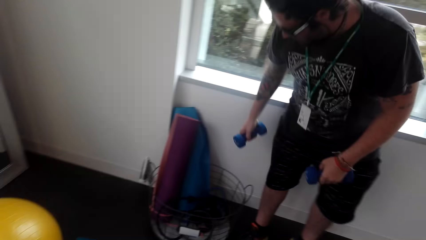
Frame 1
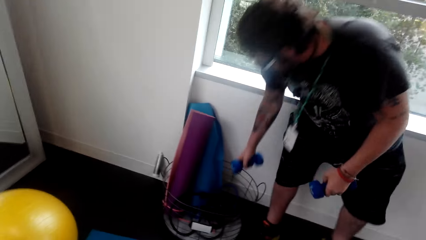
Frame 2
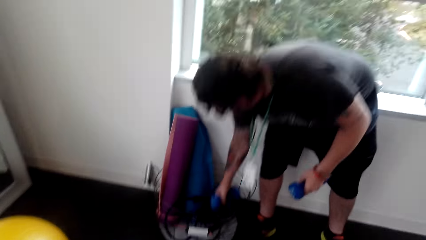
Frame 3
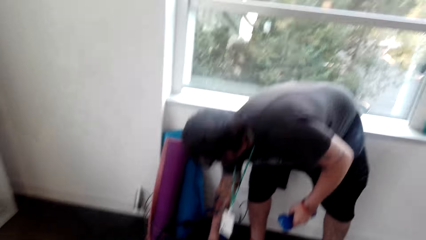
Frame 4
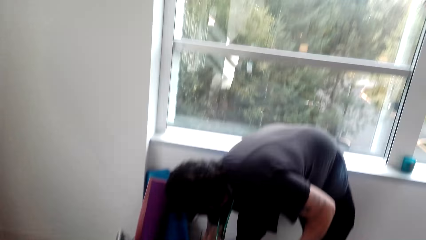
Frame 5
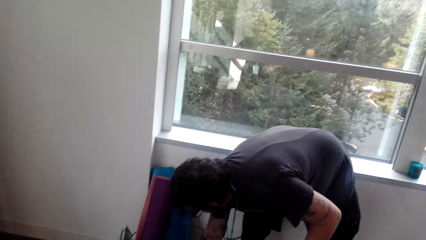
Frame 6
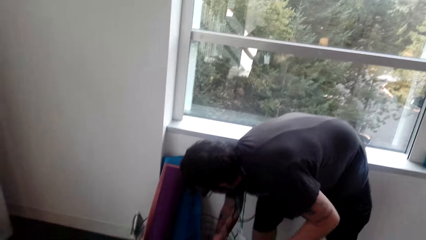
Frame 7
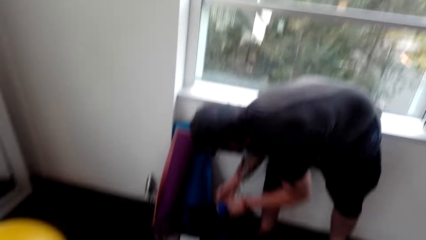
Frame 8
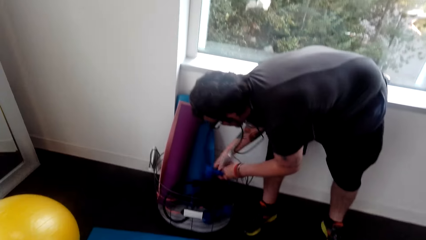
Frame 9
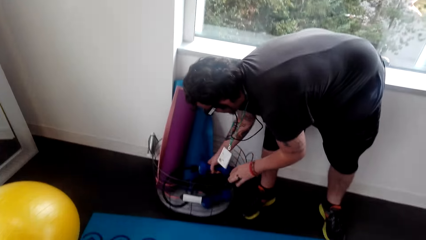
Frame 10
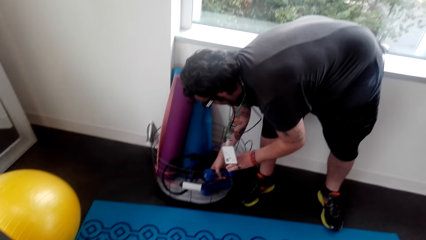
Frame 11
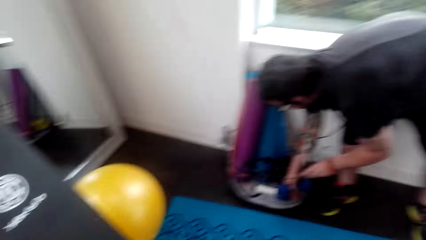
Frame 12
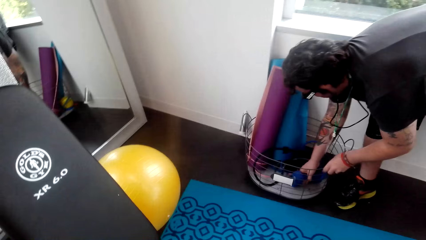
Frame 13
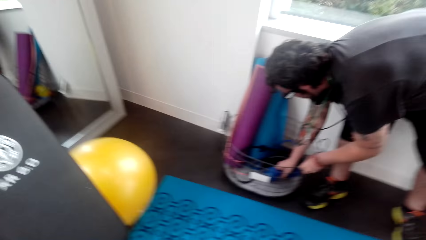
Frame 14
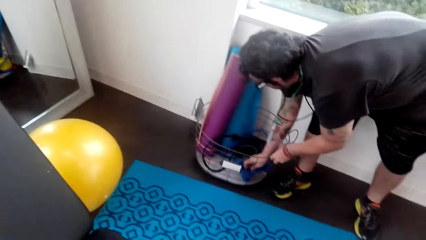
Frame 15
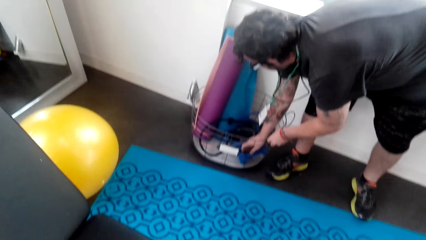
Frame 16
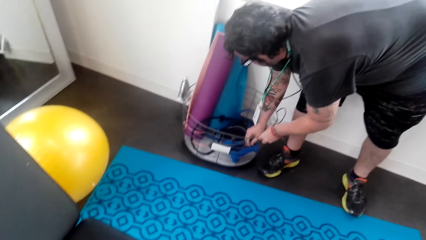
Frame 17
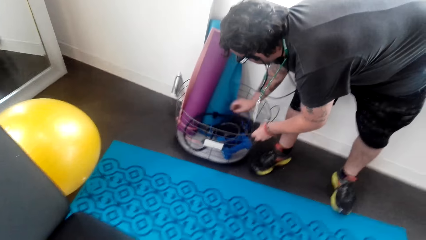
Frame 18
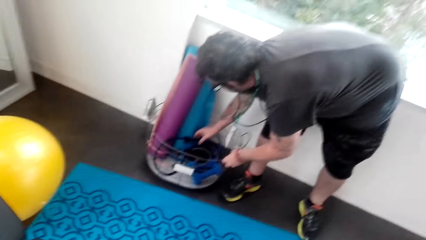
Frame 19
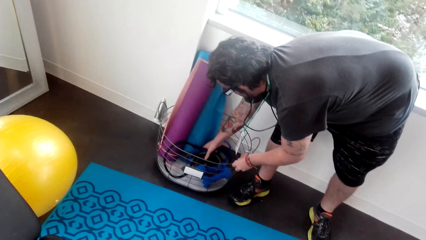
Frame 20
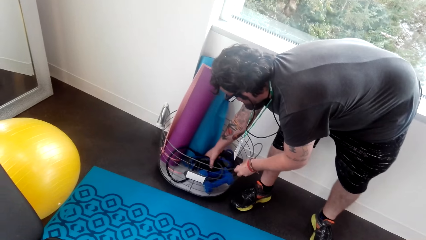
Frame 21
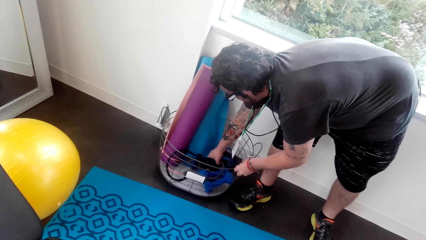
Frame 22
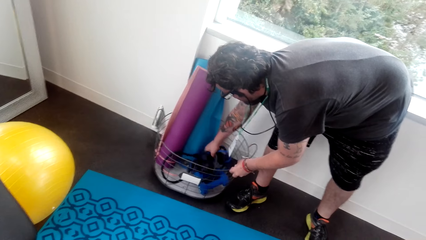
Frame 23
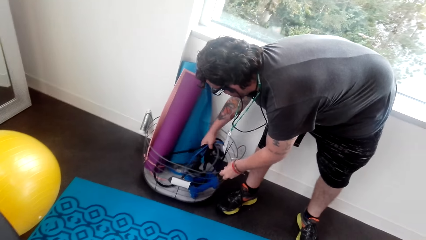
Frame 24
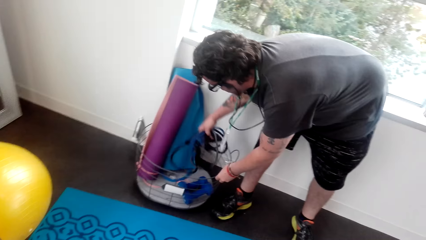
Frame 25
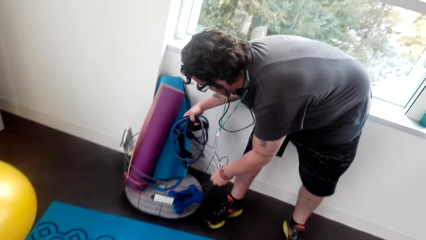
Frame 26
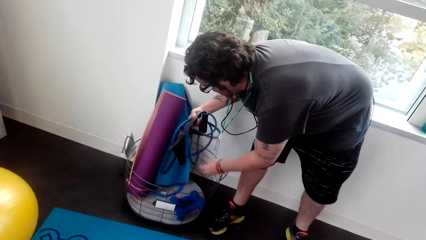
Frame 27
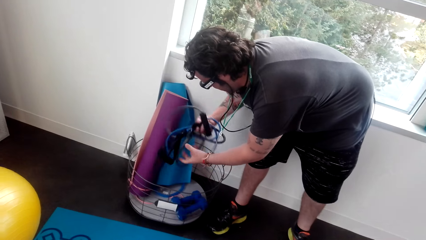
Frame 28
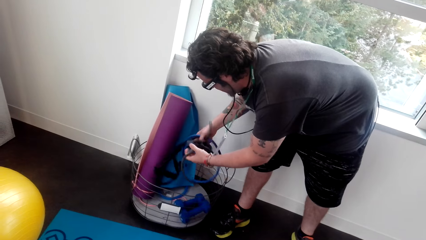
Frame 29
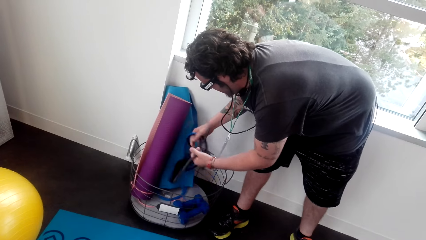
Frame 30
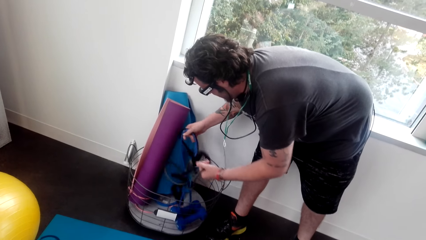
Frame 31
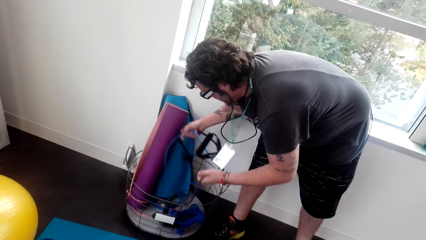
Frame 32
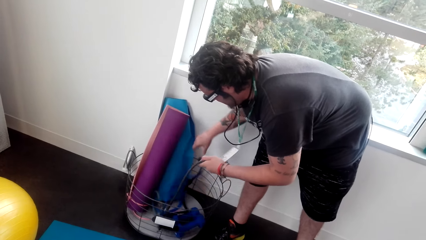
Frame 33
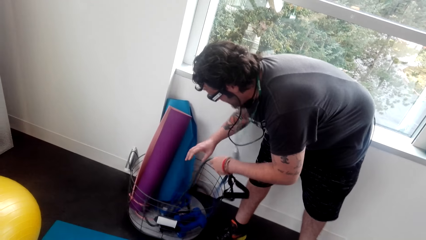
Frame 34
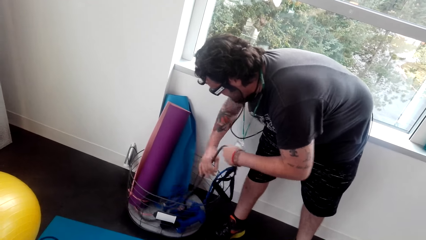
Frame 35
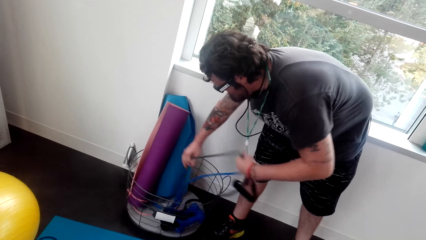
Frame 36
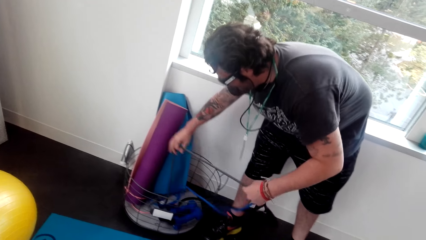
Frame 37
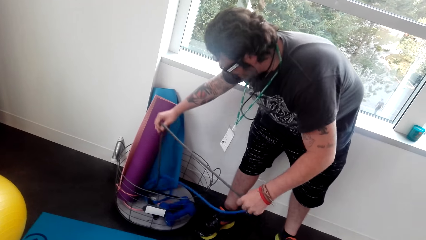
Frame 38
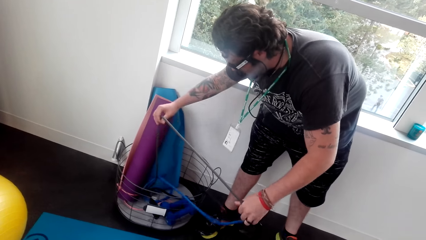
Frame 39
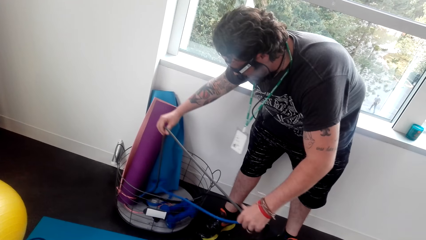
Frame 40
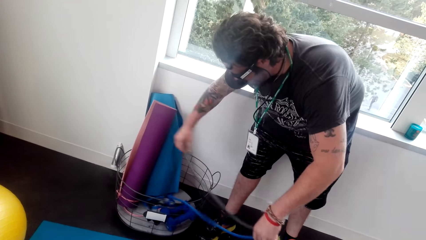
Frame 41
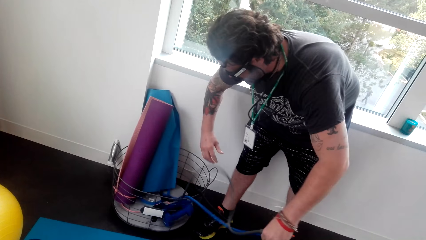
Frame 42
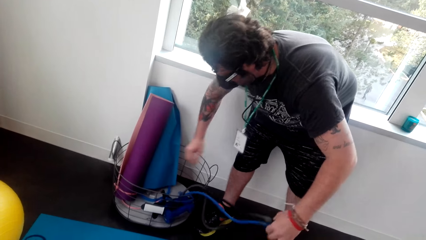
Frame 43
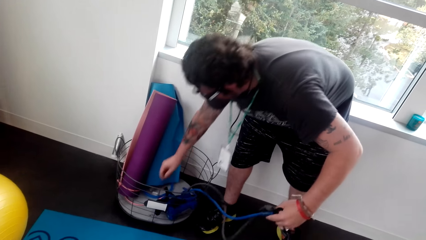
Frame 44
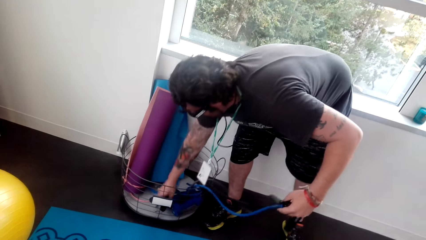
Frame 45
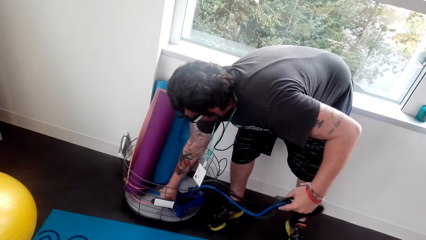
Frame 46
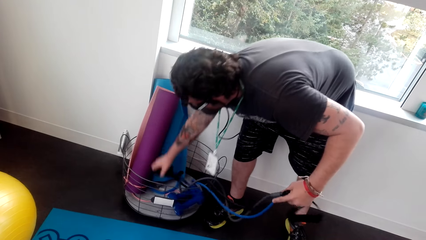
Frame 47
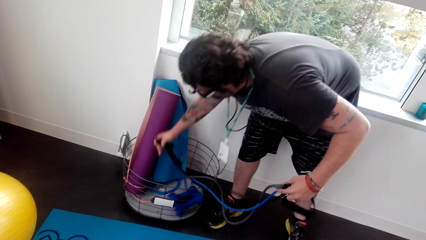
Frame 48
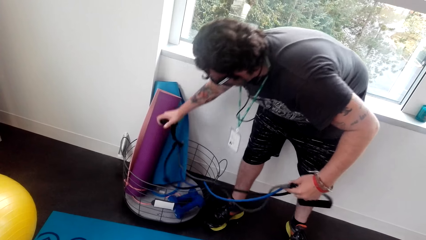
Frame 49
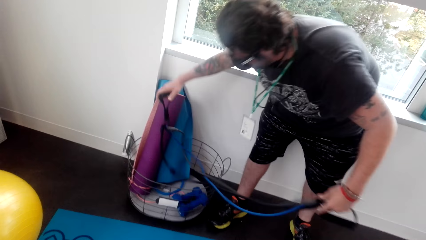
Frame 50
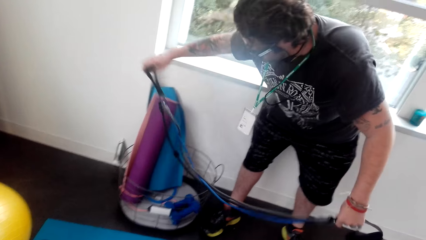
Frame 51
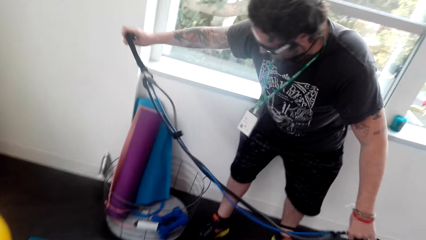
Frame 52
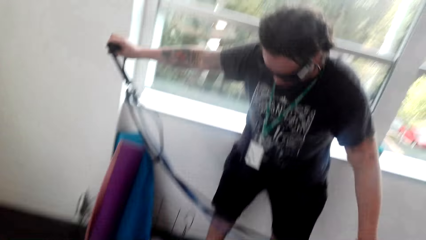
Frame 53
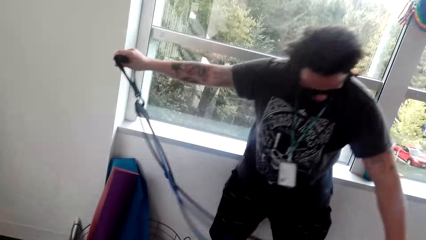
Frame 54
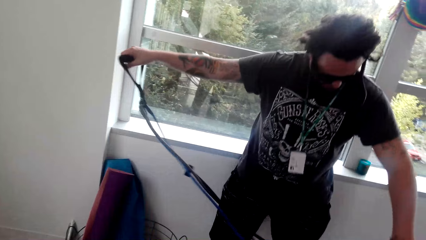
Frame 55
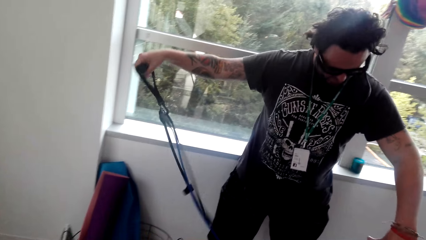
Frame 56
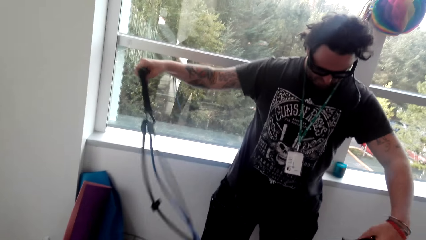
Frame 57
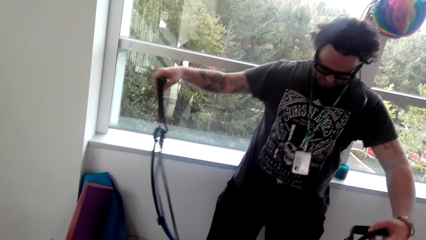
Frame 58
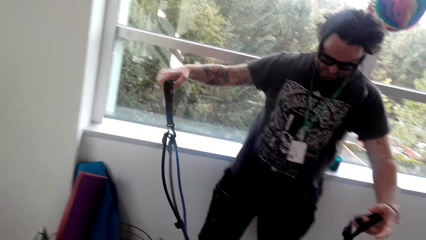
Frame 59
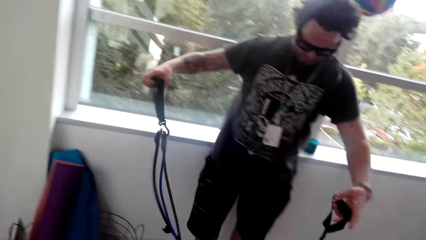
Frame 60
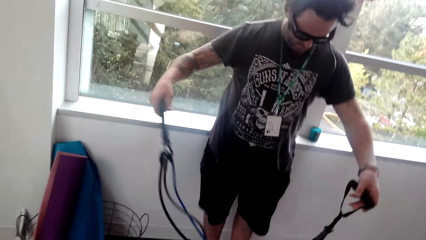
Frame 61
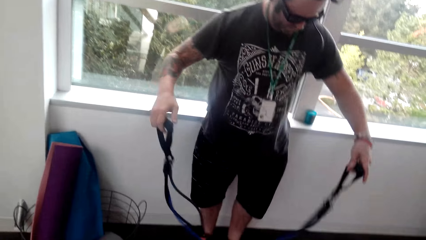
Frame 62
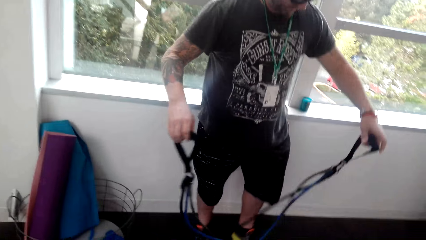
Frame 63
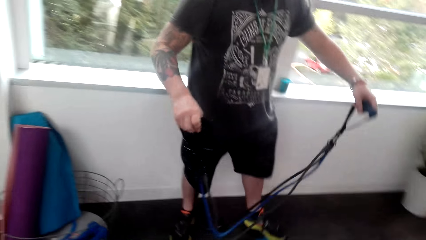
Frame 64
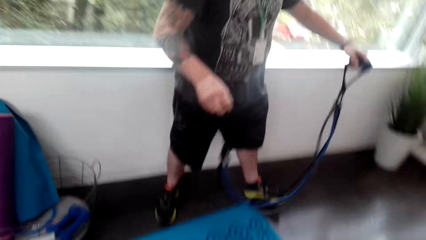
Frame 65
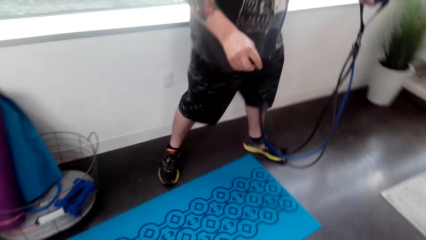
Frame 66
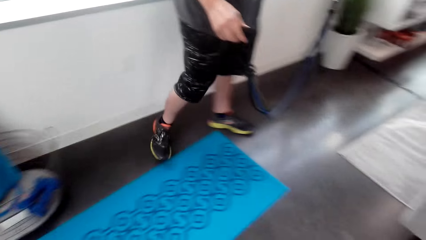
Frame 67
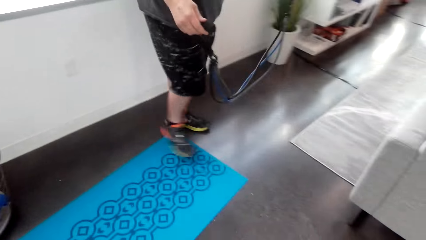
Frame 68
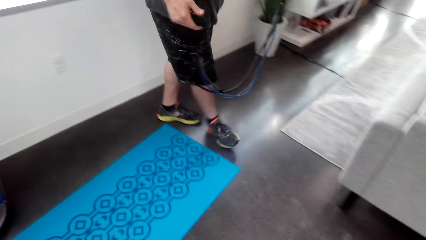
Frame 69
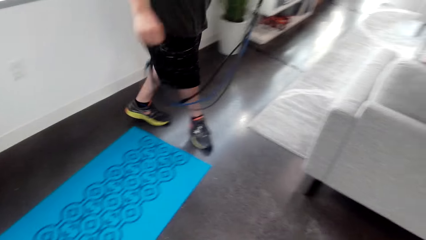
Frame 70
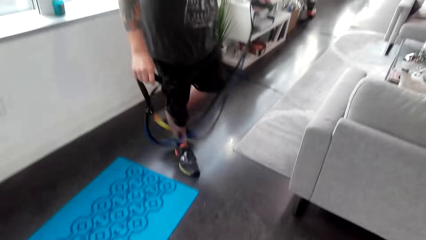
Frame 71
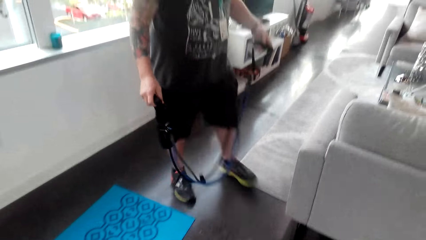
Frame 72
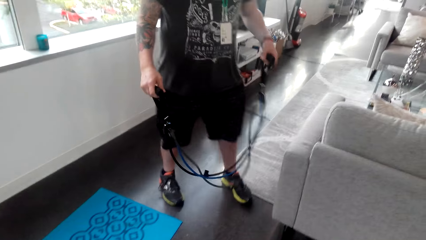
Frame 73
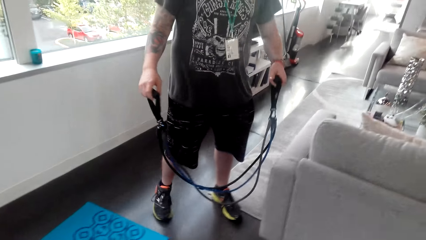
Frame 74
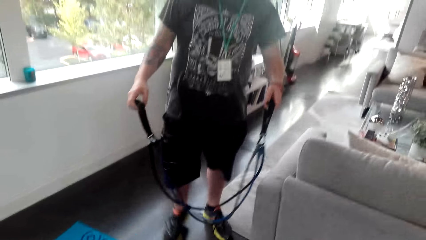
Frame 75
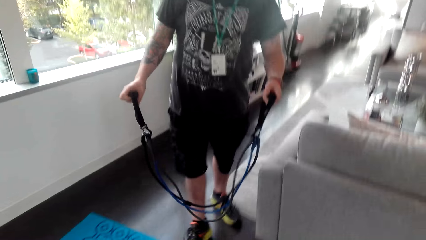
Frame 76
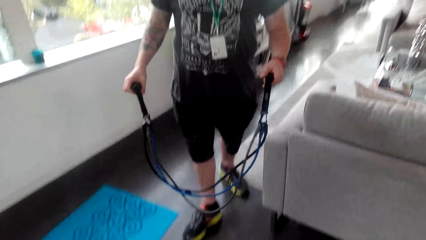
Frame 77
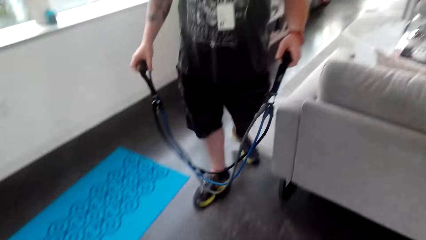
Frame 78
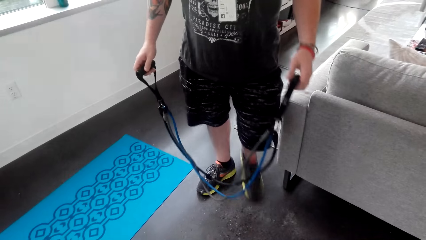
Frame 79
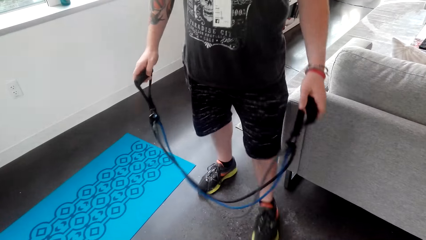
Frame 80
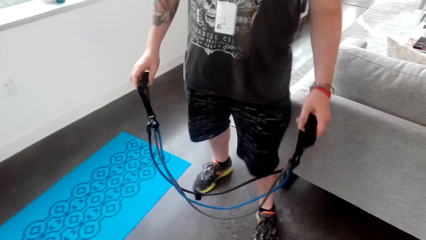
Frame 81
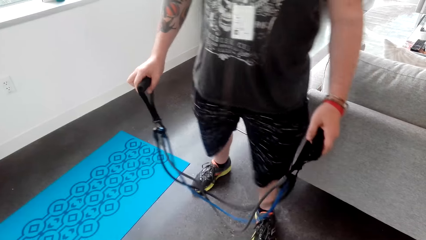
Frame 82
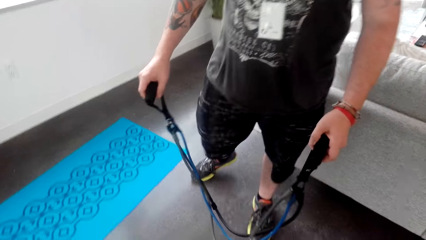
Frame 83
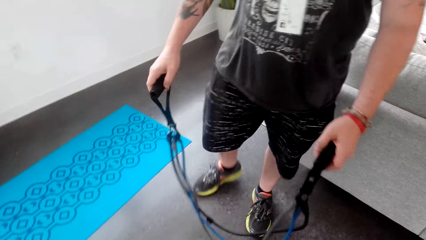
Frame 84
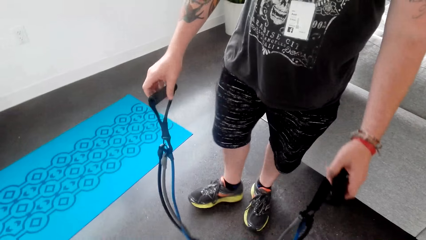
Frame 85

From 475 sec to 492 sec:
A man puts the dumbbells down in a bucket. The man picks up resistance bands or pull stretchers. The man moves around.
